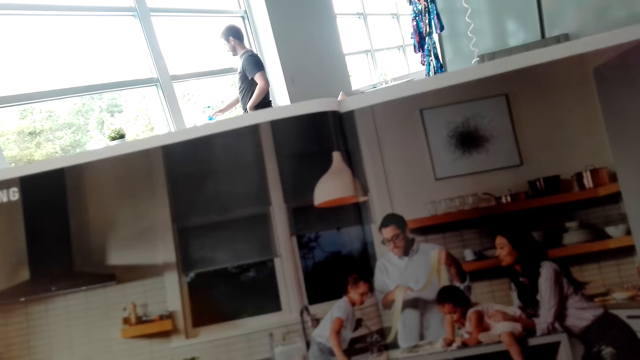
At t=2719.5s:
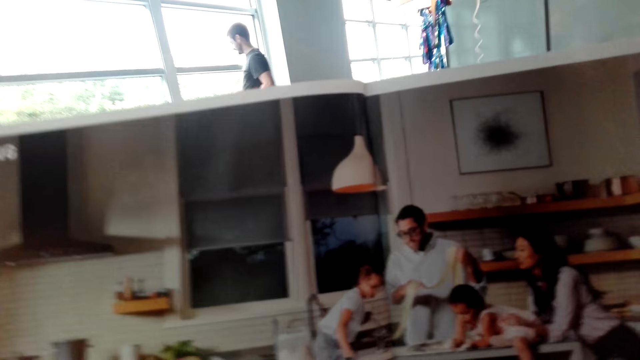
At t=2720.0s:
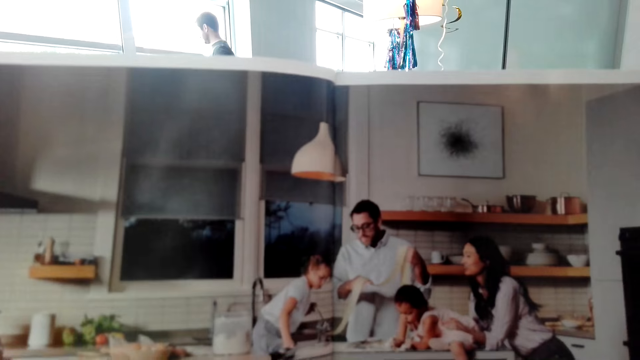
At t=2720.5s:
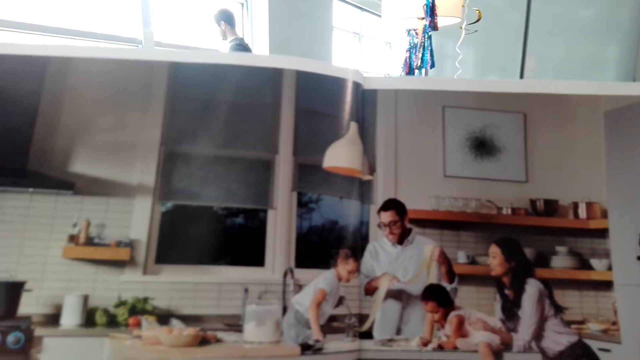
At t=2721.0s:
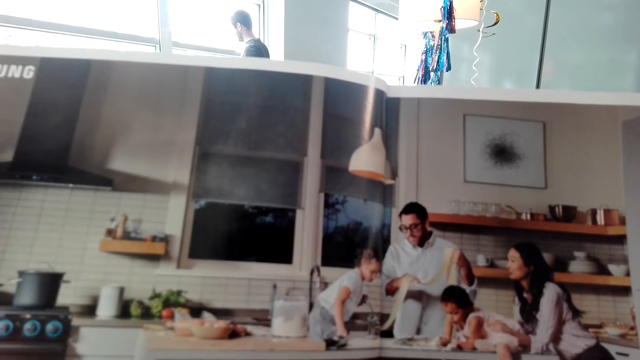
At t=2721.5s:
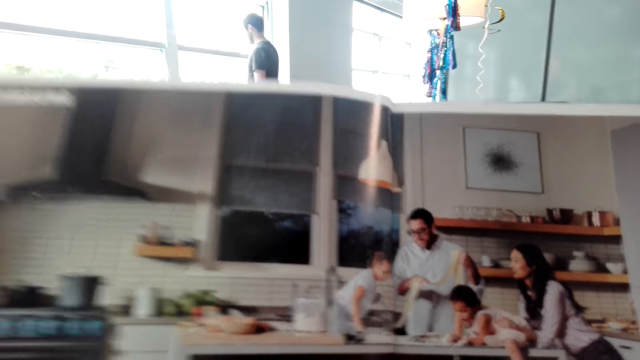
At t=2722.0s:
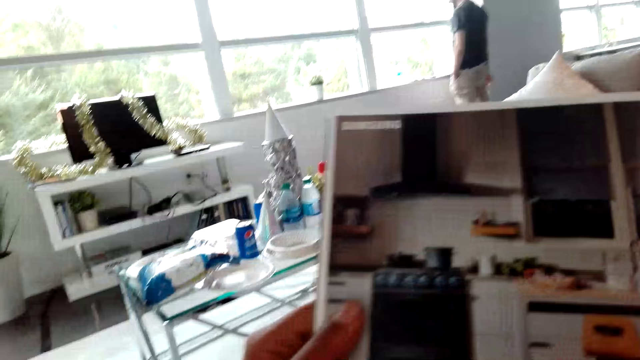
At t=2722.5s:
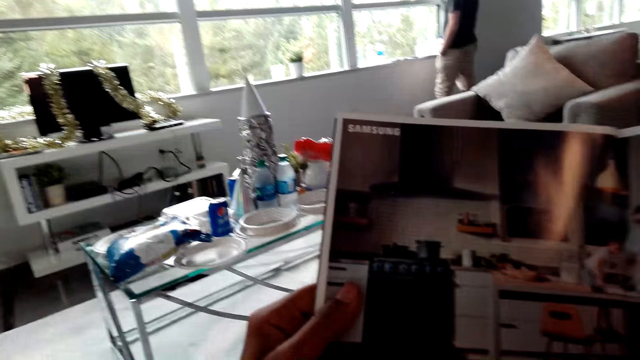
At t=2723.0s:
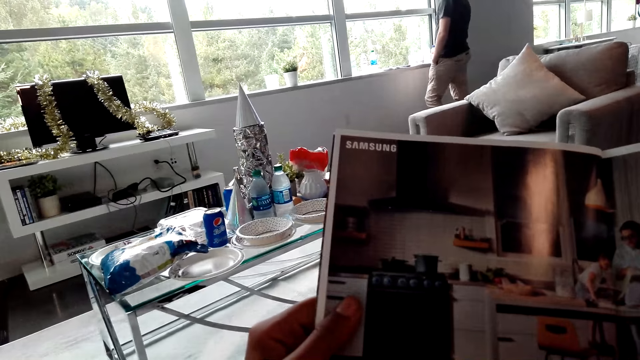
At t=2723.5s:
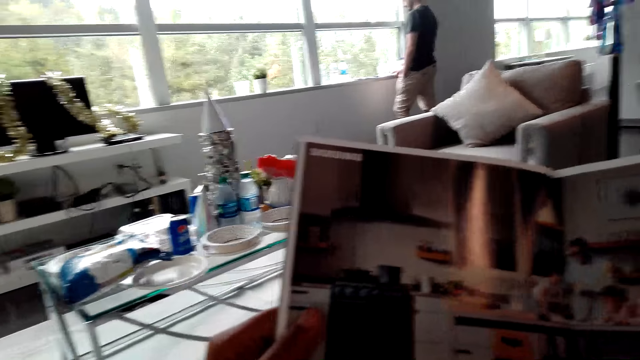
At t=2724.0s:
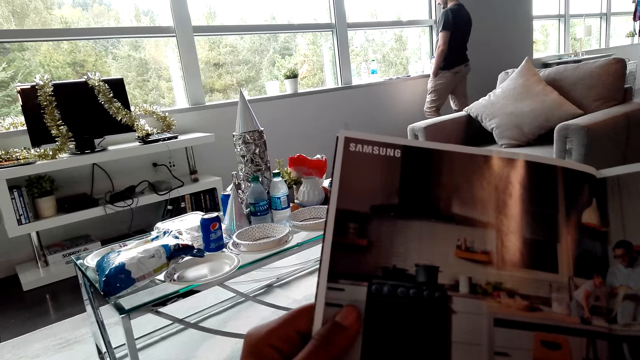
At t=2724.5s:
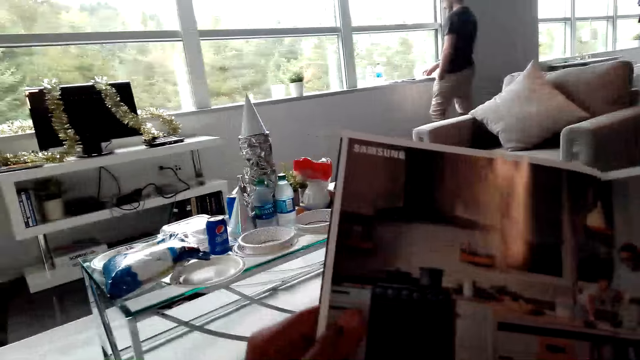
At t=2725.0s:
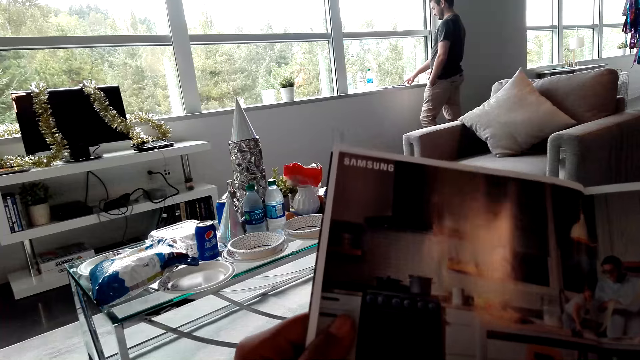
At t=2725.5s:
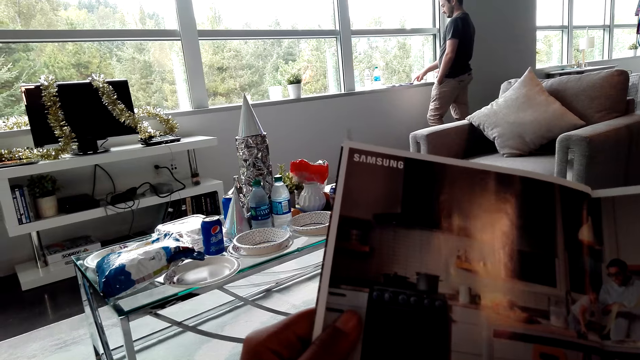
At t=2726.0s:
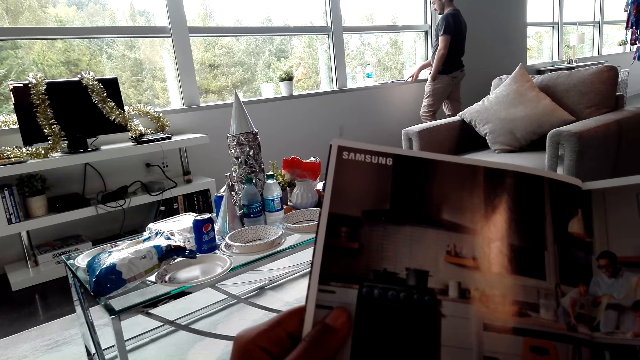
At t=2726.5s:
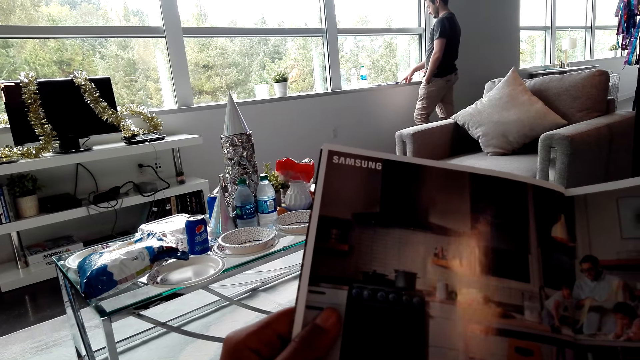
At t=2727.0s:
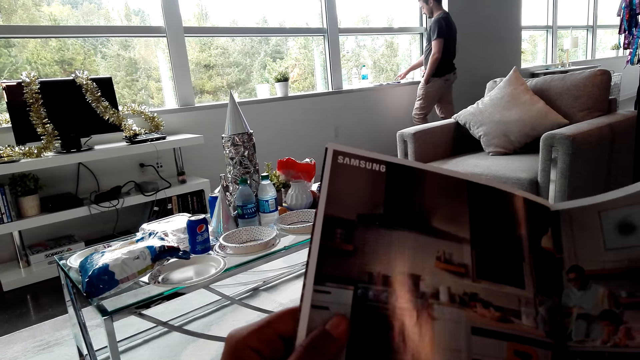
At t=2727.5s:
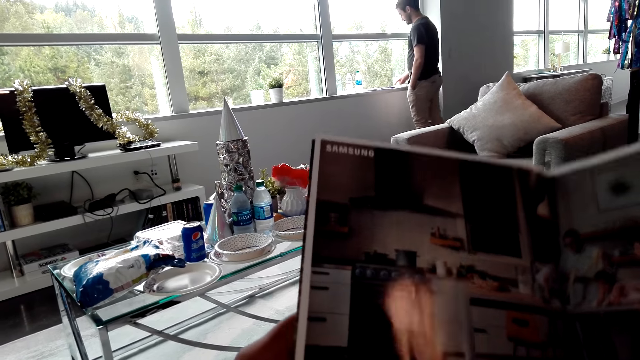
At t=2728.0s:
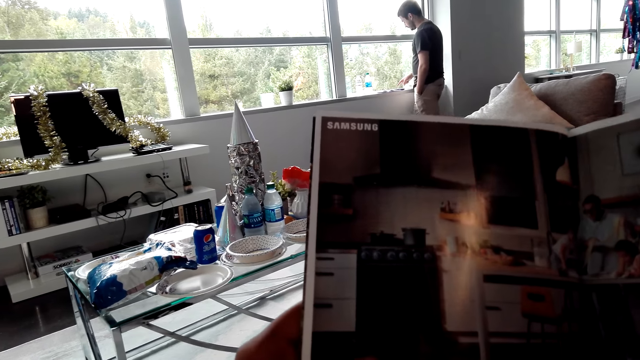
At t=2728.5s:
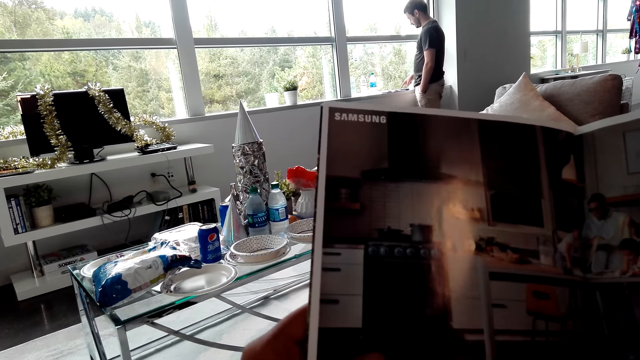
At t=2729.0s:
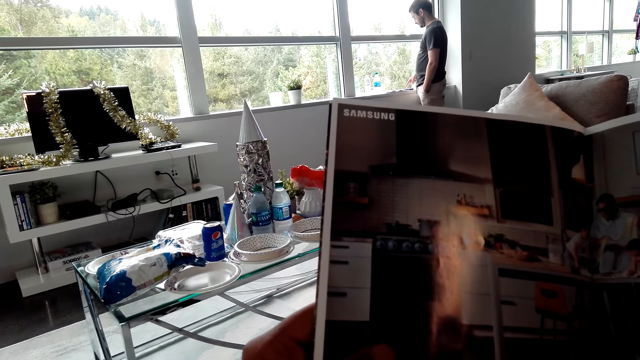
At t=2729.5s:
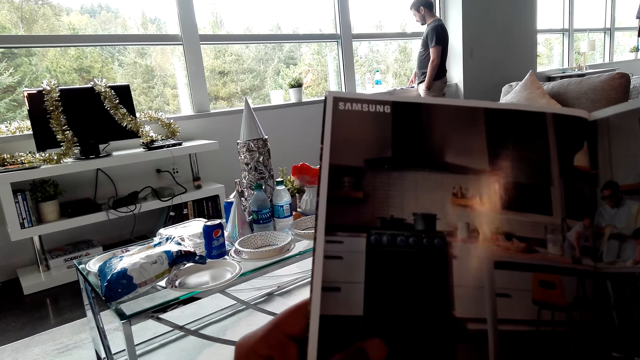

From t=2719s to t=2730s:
A man places a bottle at the window. The camera wearer reads the magazine. The man dials the phone.

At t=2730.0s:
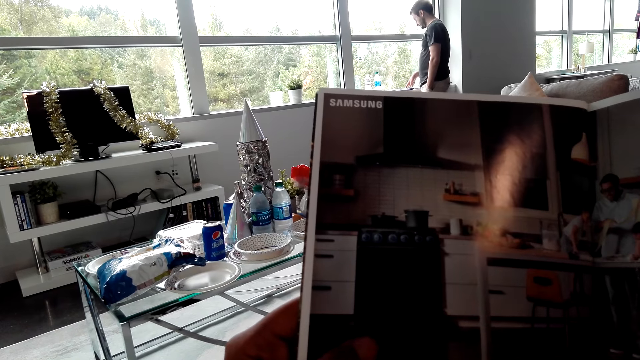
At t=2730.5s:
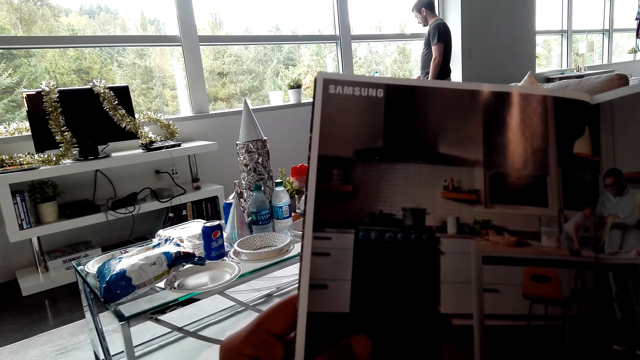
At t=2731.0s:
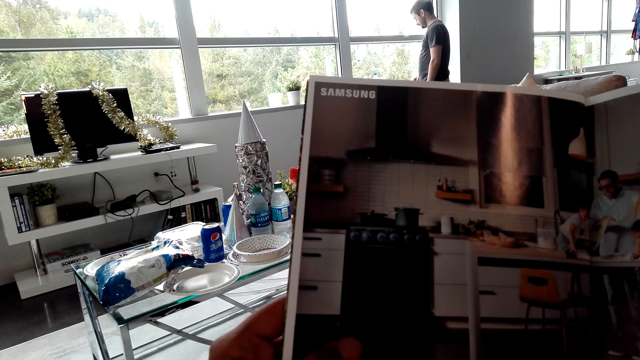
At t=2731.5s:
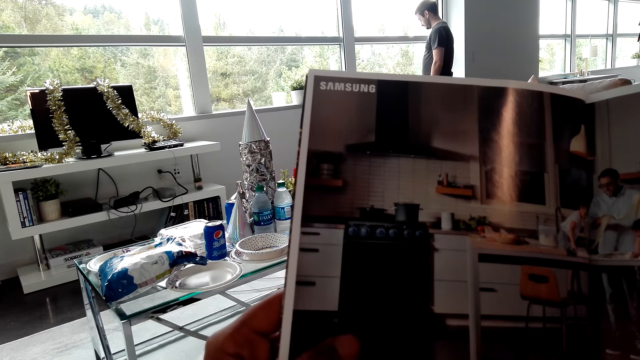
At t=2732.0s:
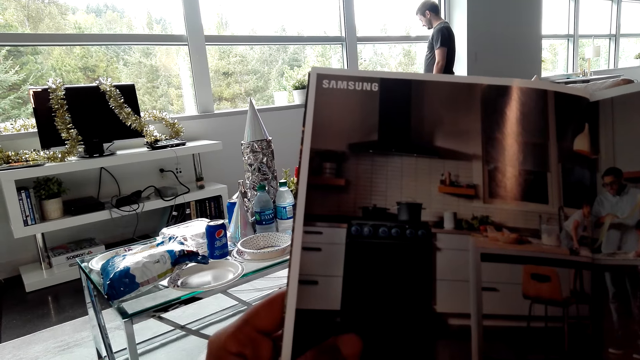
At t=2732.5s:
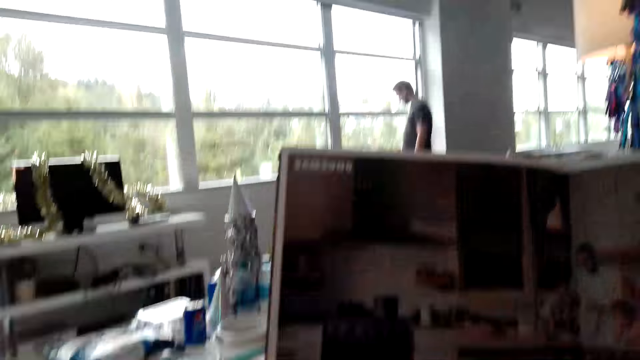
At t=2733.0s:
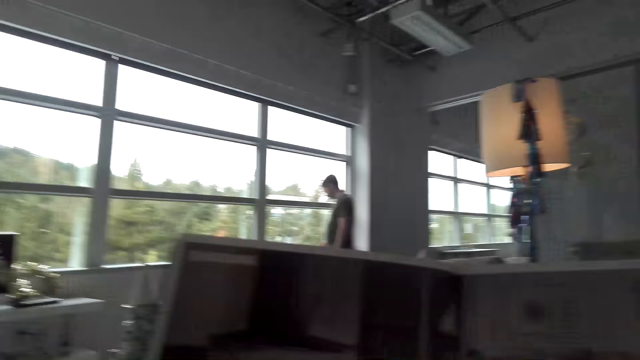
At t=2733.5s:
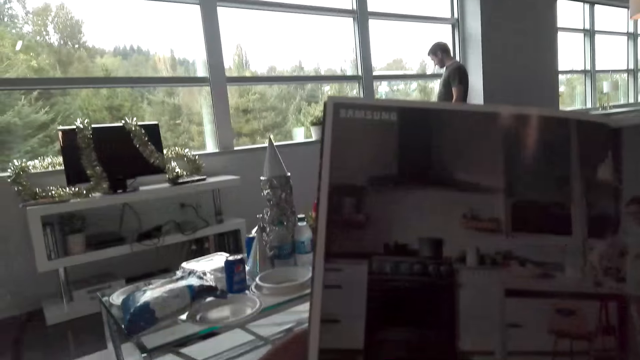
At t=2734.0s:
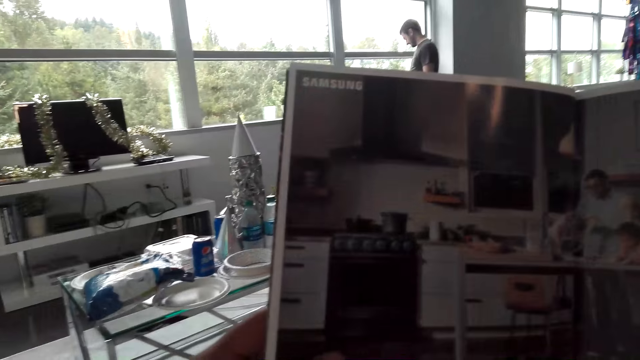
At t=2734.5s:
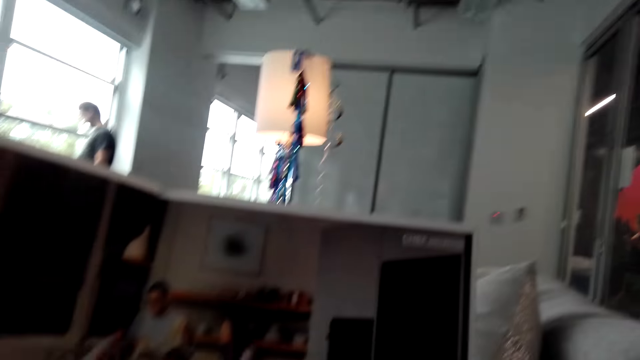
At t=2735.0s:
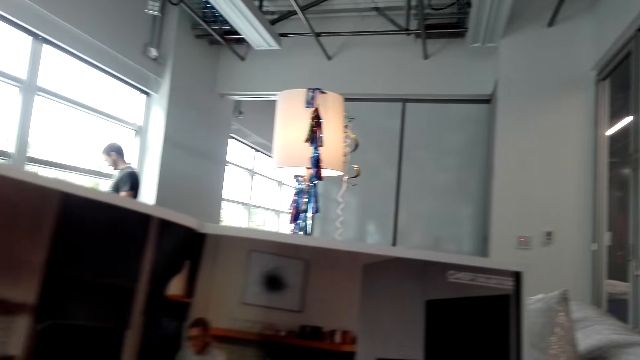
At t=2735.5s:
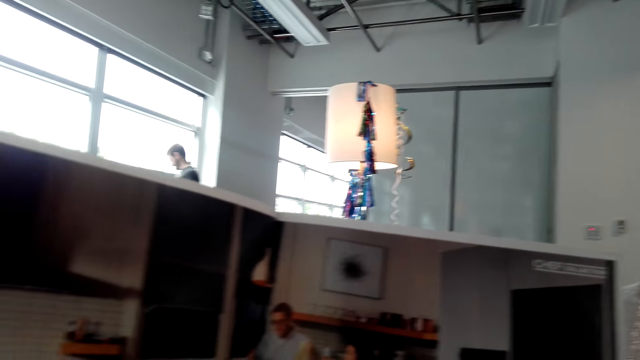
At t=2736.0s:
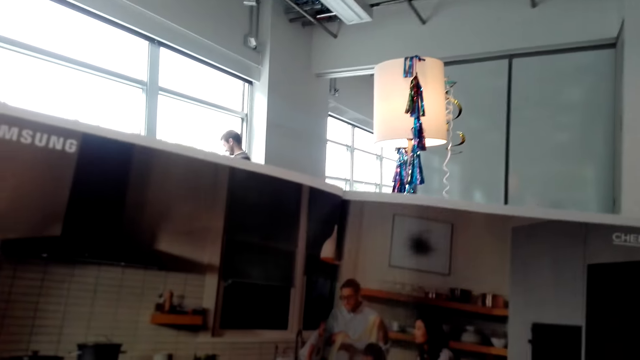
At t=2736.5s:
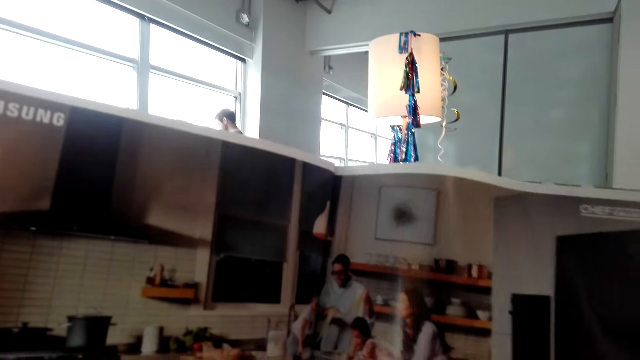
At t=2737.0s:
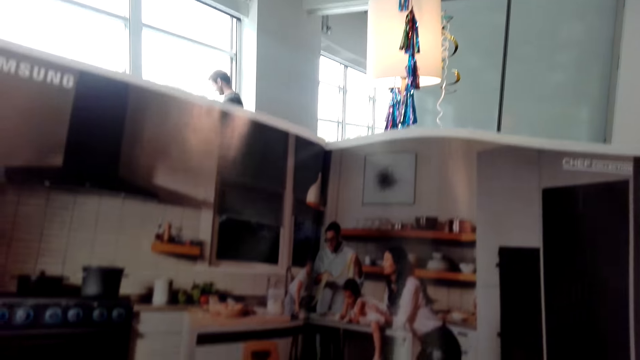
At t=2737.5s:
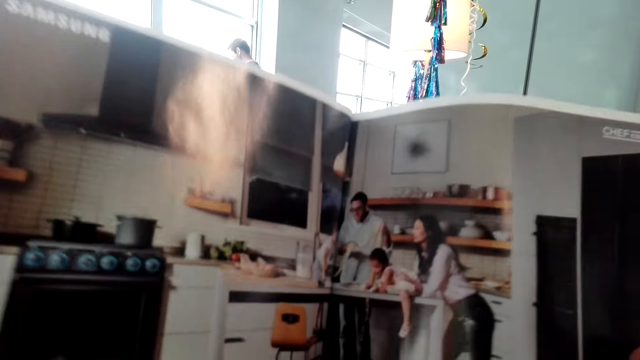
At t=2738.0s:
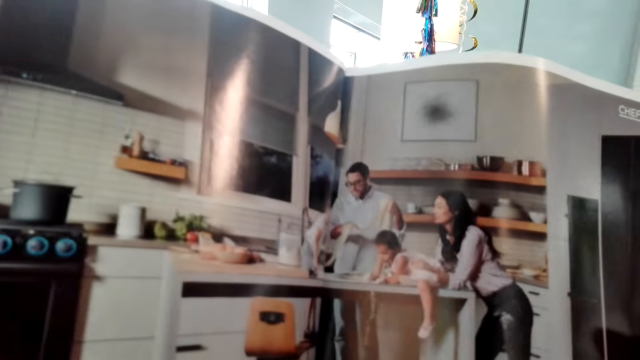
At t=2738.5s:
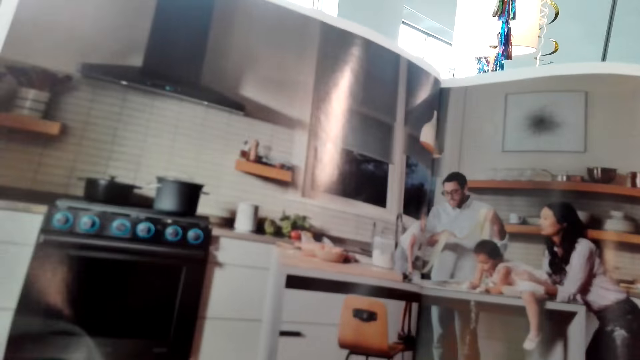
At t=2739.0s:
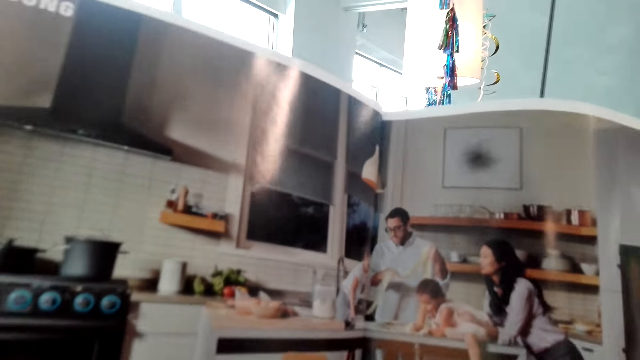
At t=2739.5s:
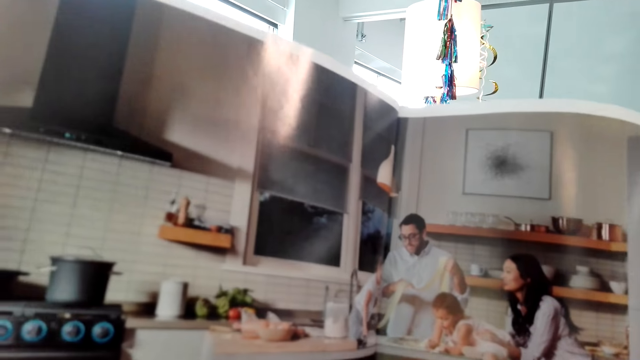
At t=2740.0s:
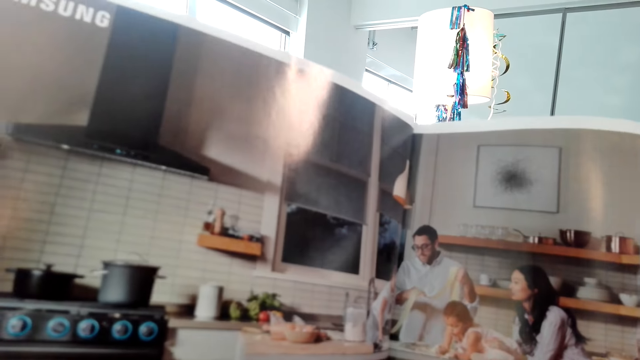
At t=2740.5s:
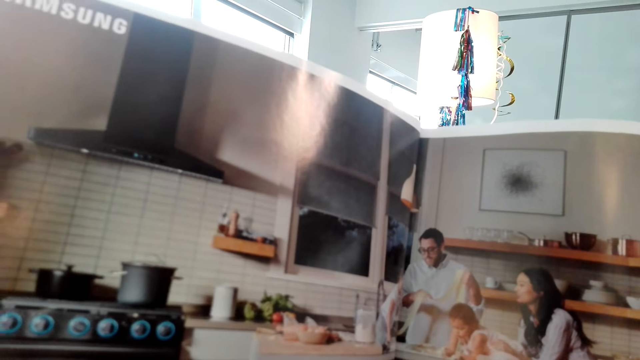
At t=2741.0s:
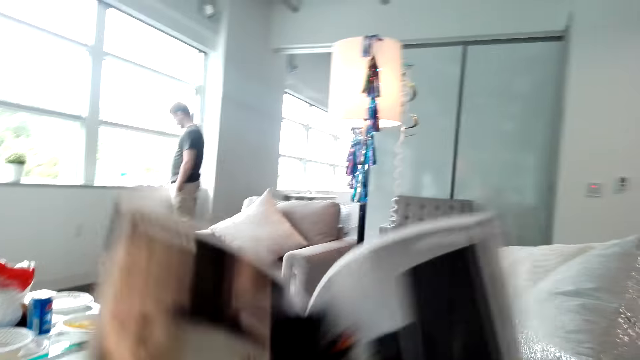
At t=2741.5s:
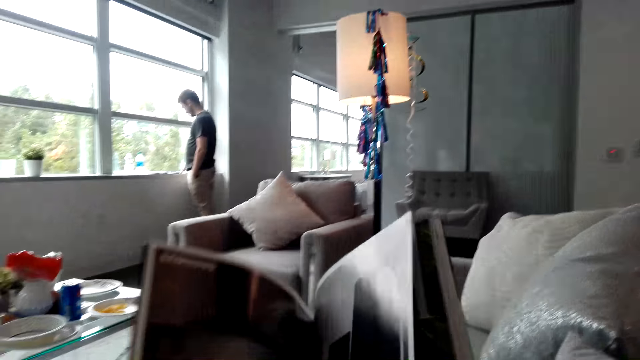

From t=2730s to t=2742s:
The camera wearer reads the magazine.
